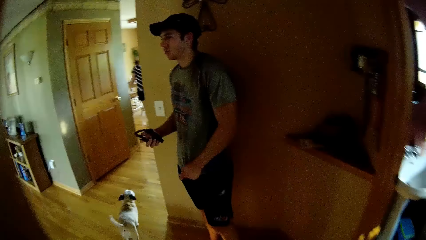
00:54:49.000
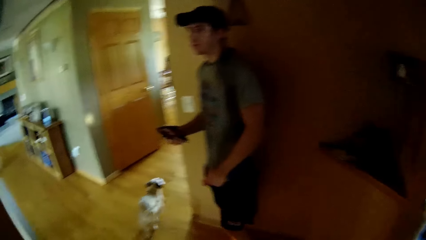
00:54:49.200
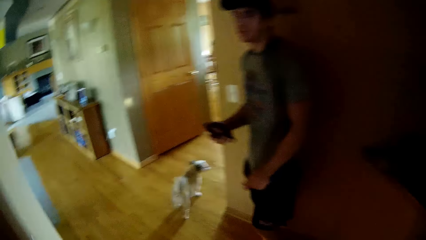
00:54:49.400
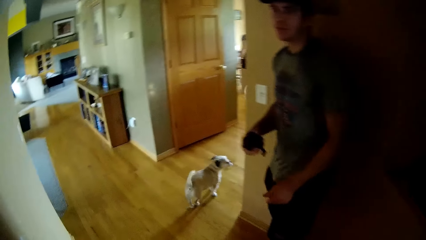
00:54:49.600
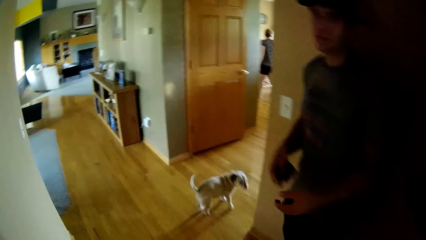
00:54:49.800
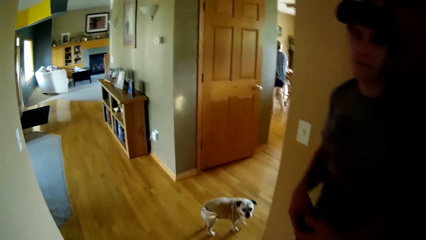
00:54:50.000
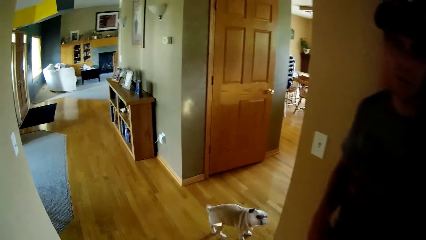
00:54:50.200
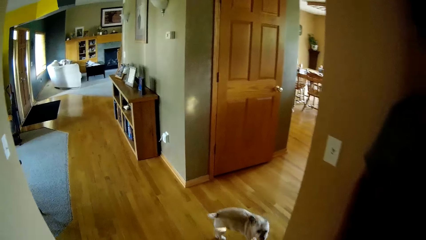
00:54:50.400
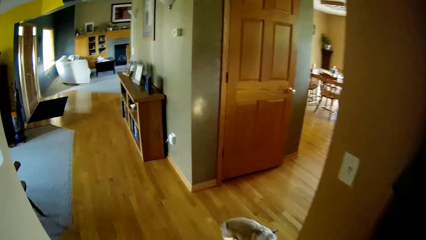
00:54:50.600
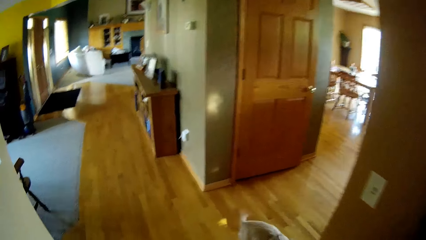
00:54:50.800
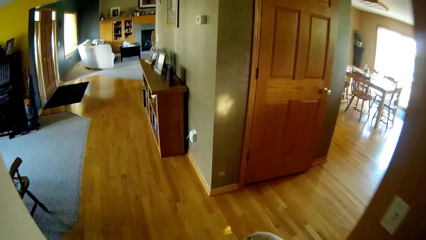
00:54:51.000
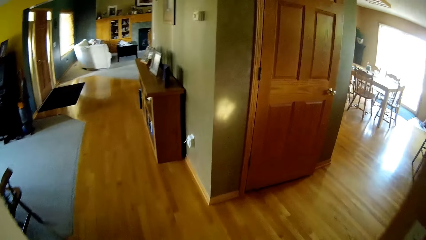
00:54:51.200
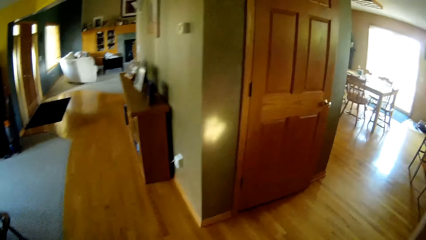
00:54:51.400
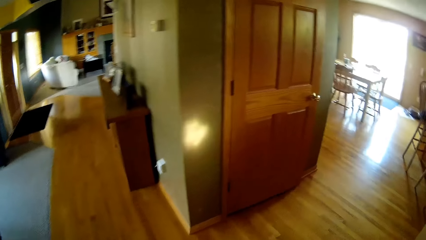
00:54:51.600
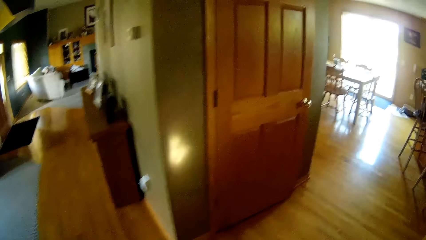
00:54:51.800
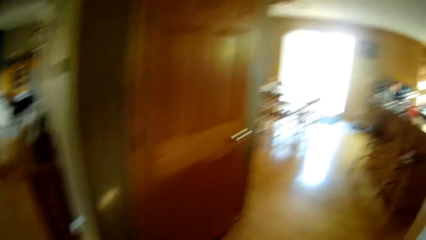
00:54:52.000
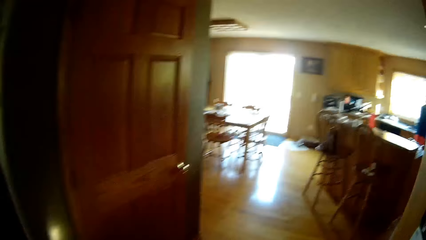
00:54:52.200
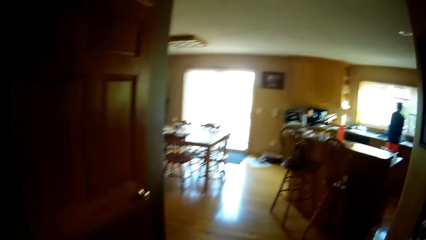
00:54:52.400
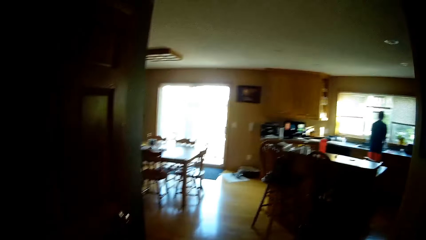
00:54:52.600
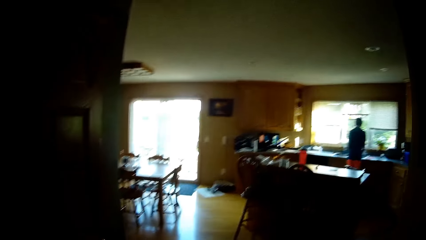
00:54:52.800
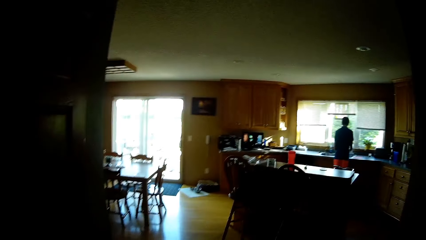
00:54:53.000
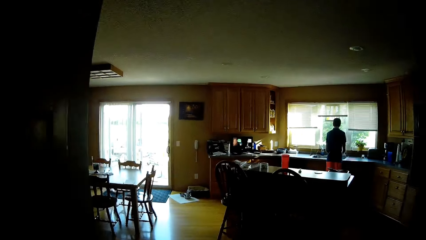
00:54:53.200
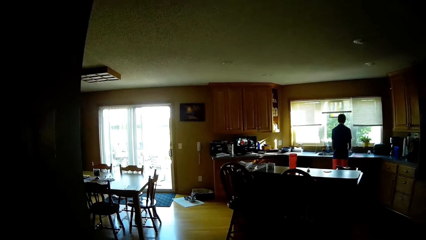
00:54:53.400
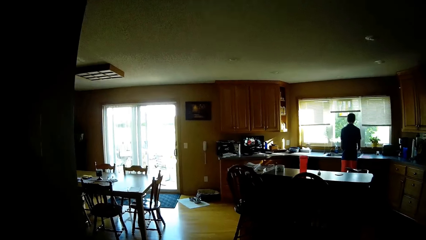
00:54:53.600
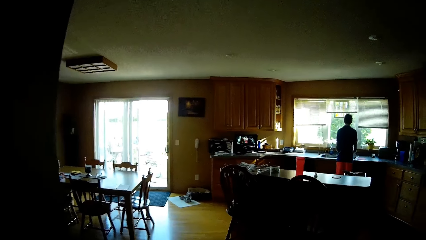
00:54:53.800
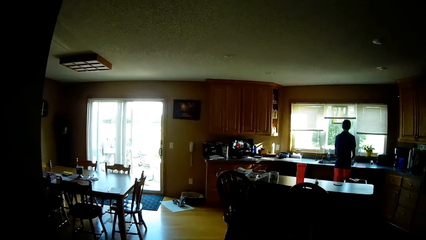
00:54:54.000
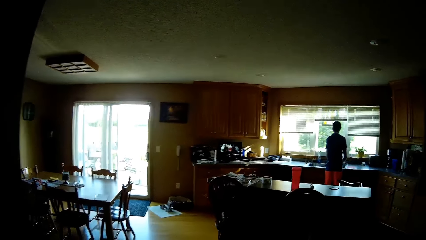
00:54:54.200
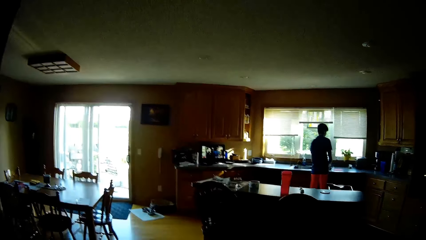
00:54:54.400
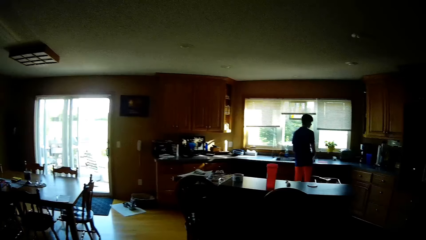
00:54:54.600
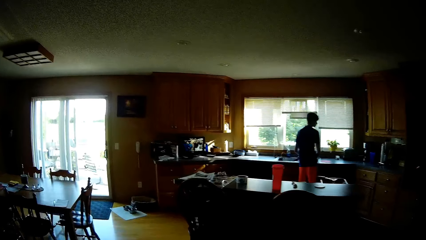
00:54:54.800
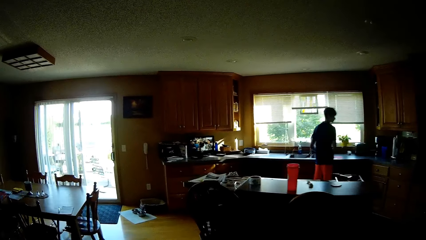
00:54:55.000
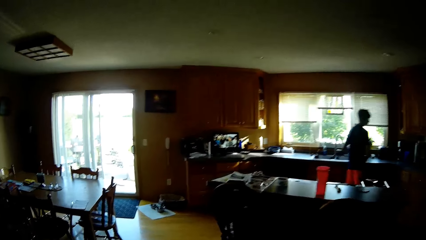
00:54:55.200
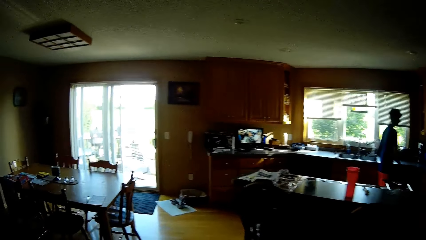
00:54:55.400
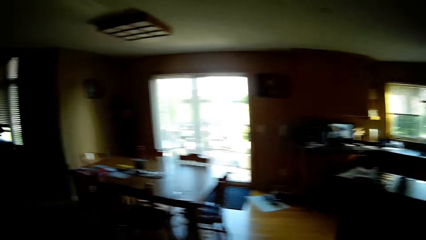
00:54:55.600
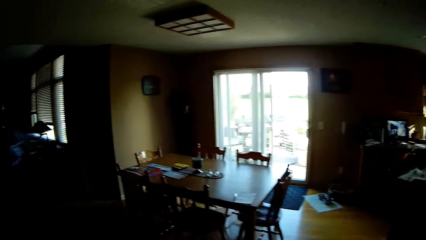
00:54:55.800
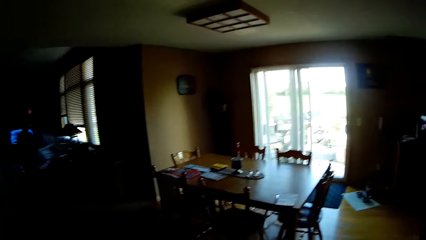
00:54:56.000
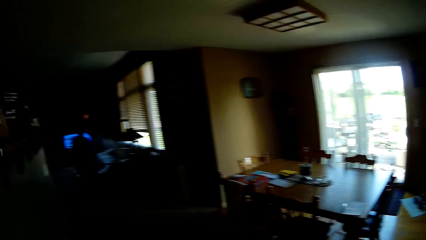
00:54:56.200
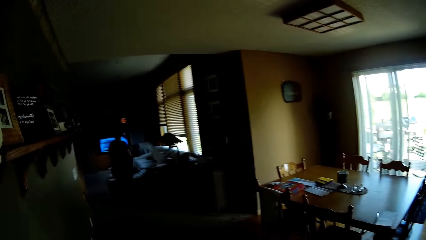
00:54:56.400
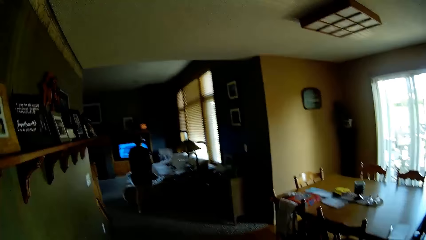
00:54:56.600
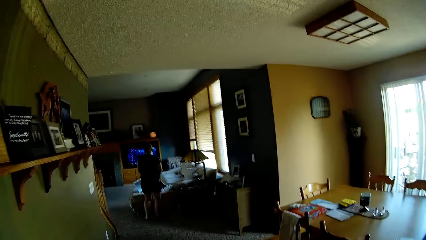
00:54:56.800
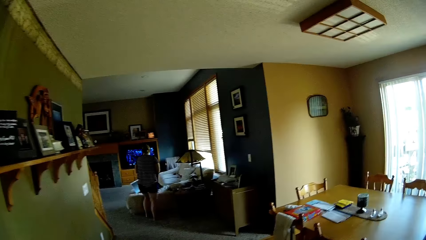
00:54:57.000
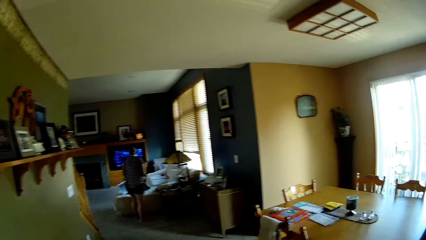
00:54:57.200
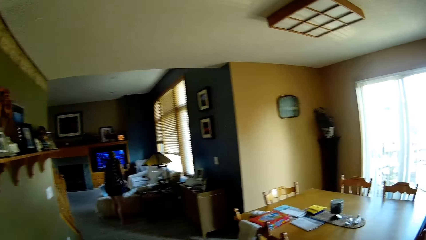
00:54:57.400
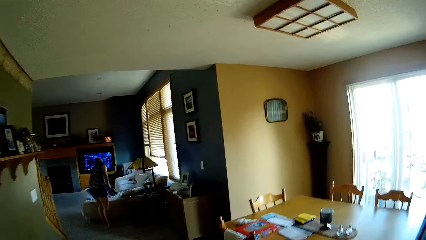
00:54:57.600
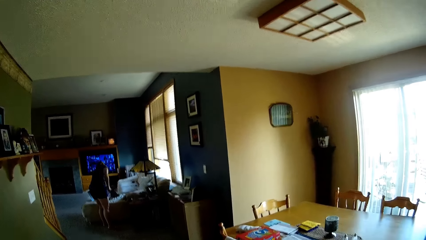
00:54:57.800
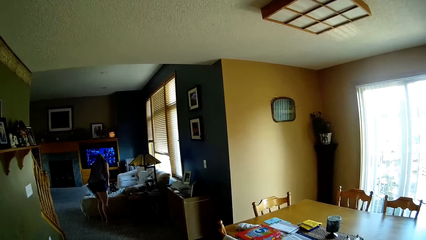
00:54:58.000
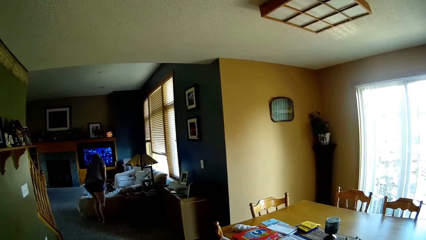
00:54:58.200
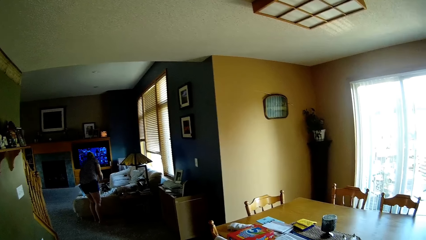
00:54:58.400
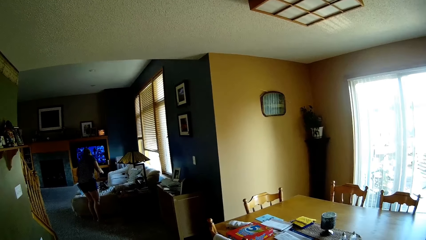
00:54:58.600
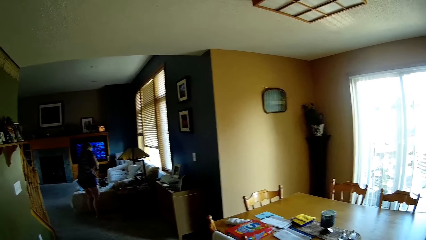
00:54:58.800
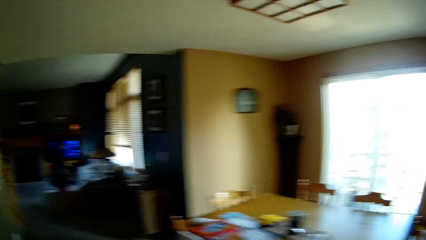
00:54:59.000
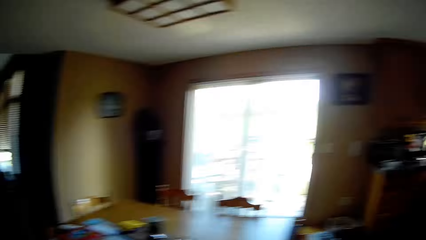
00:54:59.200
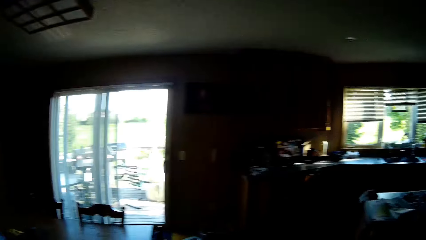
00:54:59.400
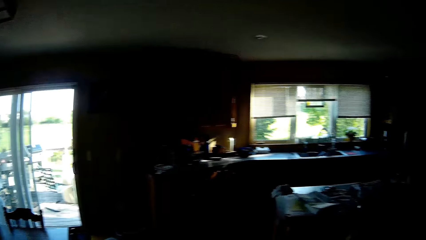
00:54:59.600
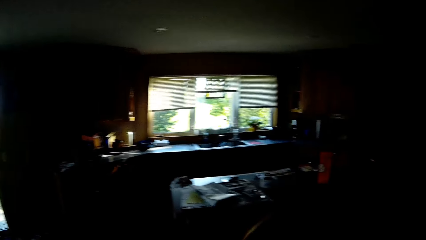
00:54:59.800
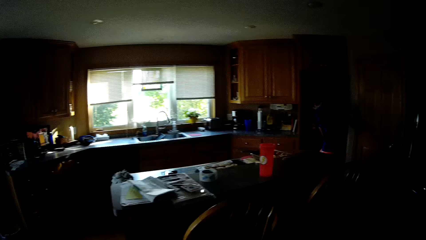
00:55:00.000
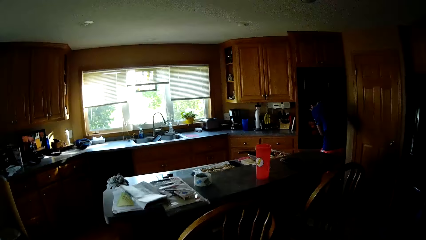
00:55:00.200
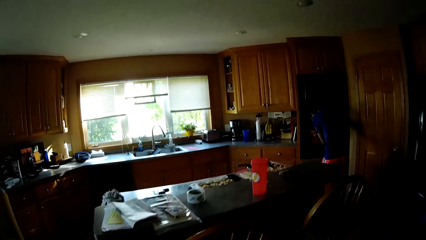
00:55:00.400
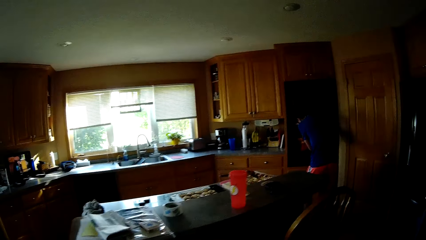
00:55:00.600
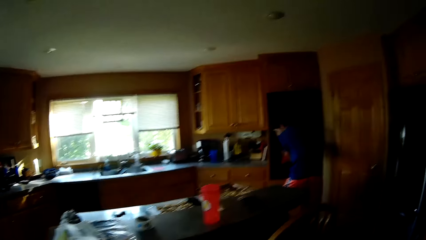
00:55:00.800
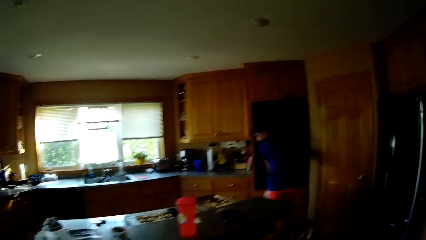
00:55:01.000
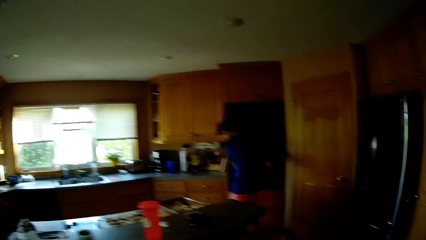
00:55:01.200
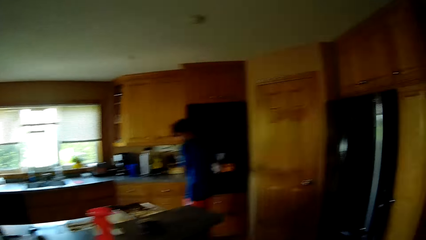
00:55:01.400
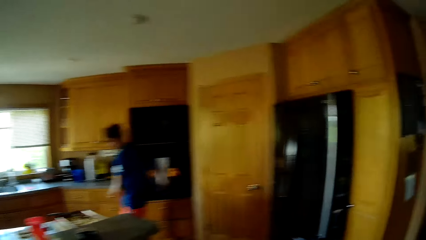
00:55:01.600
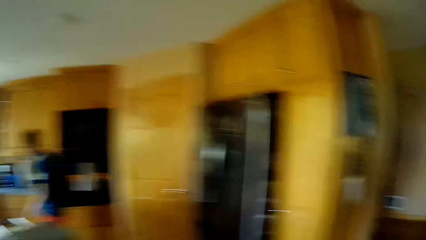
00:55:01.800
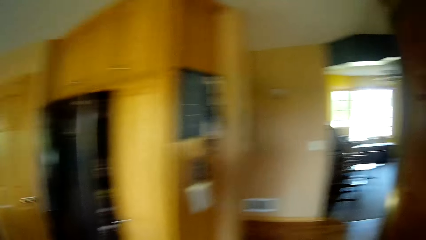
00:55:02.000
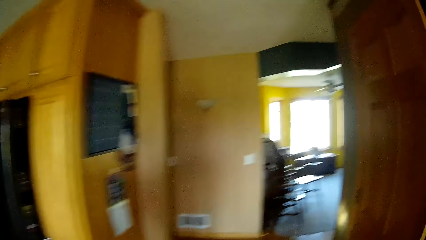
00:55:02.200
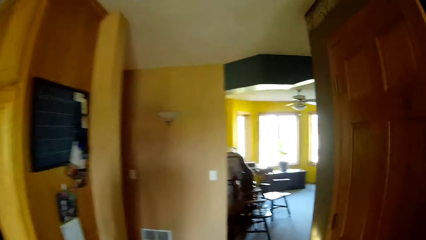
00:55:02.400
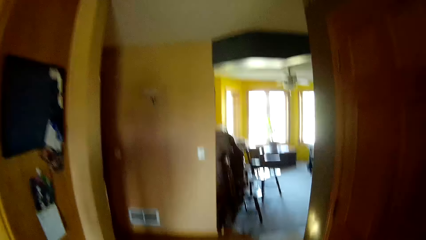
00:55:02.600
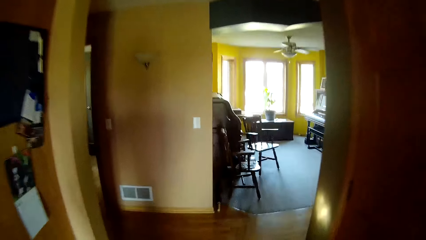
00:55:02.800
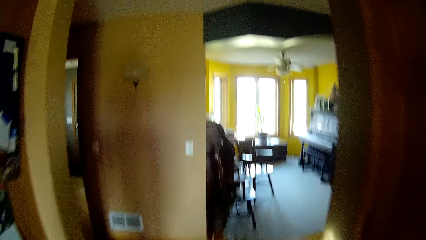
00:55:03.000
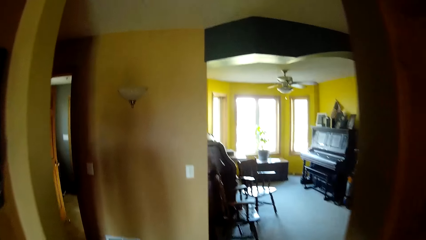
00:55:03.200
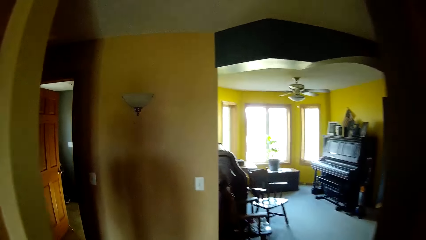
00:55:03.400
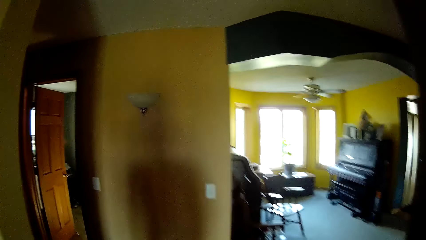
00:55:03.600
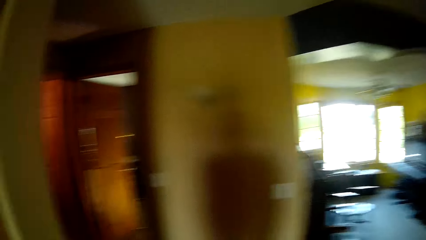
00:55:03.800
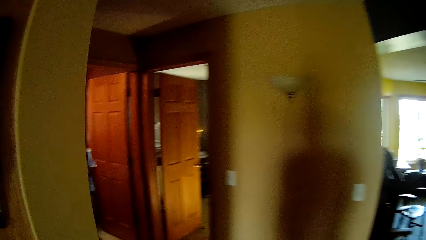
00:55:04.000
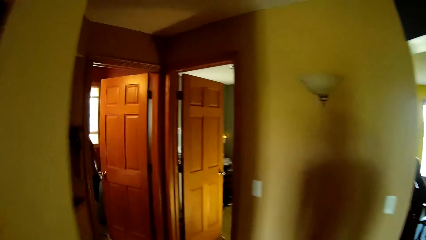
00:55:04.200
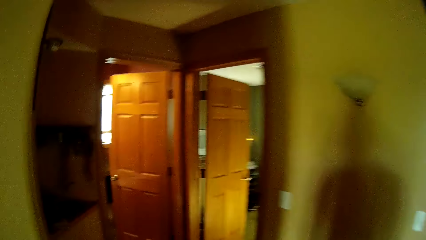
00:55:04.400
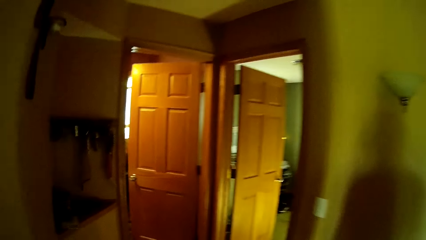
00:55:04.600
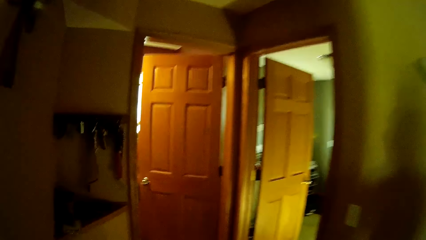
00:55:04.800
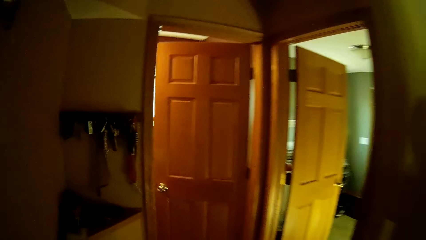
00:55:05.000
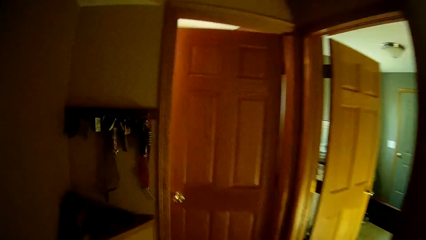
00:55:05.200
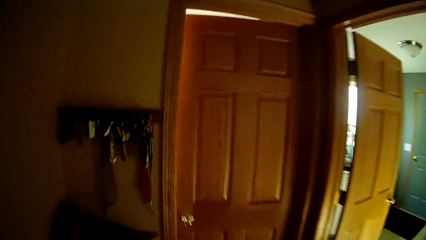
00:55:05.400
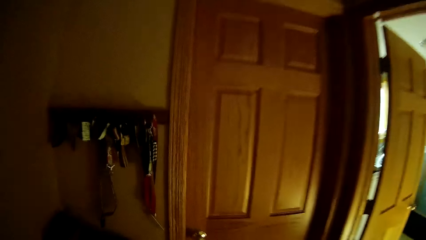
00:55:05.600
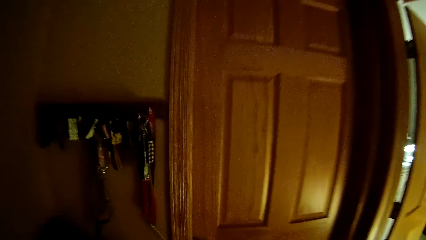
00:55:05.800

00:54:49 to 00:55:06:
The camera wearer walks into the kitchen in the house. A man stands along the countertop. The man is doing the dishes. The man walks. A woman picks a remote from the couch. Another man picks a piece of cloth. The camera wearer walks towards a third man in the restroom. The first man removes a cooking pan from the fireplace. The camera wearer walks around the house. A fourth man closes the door.
